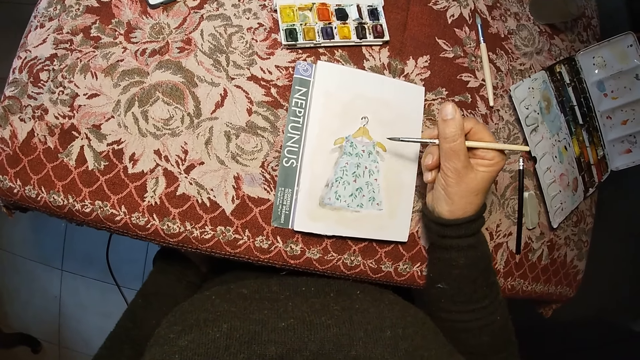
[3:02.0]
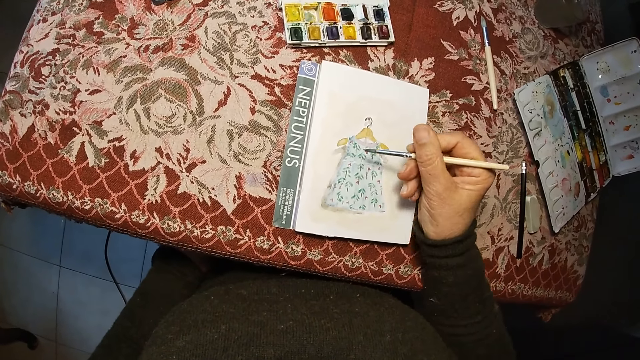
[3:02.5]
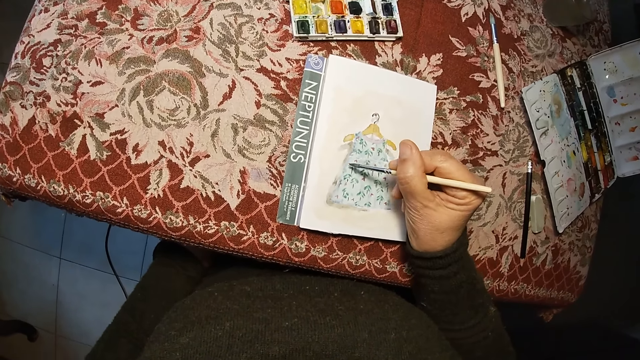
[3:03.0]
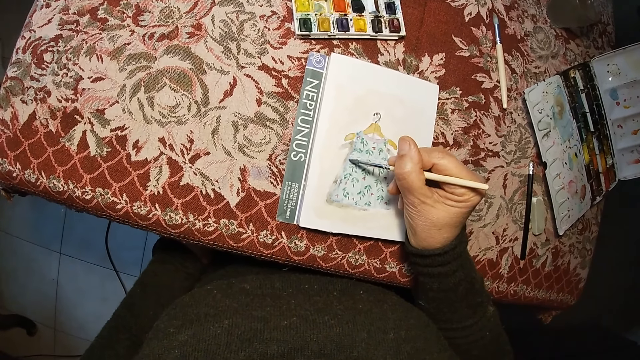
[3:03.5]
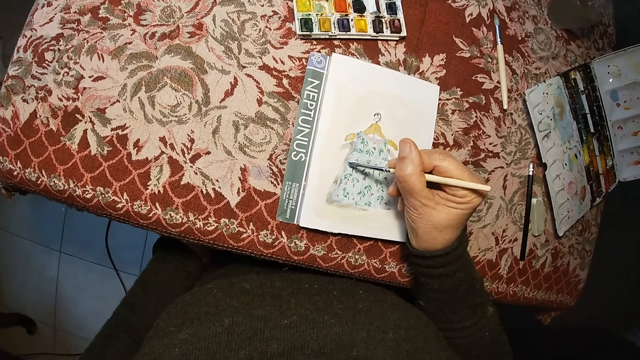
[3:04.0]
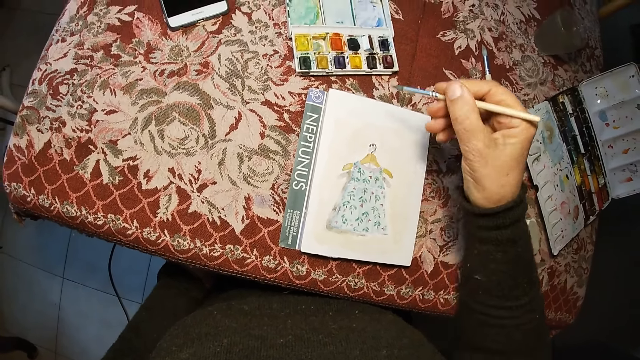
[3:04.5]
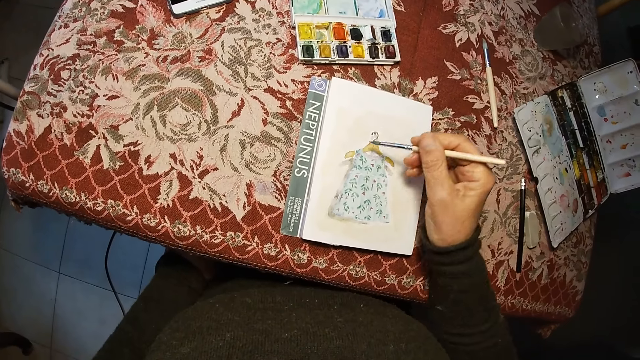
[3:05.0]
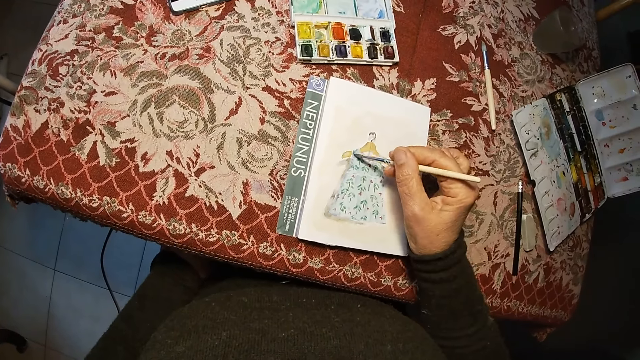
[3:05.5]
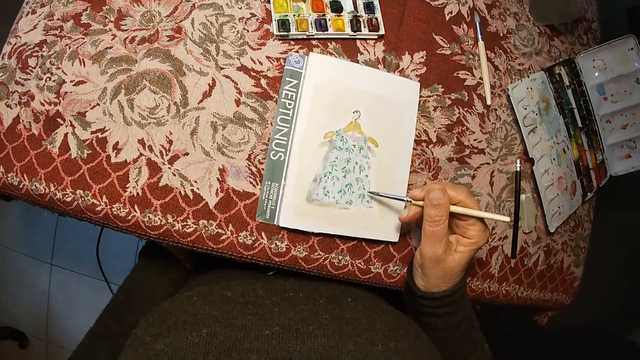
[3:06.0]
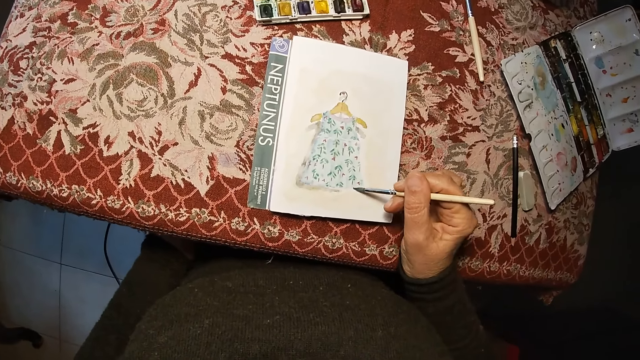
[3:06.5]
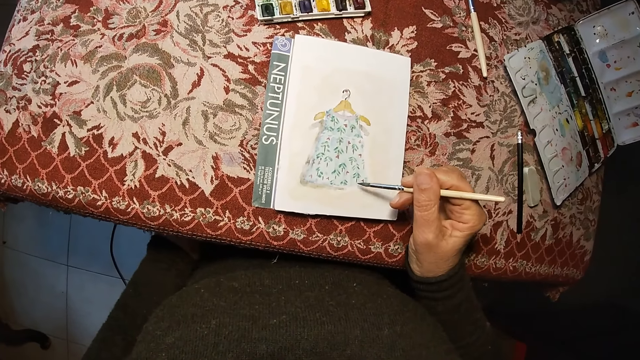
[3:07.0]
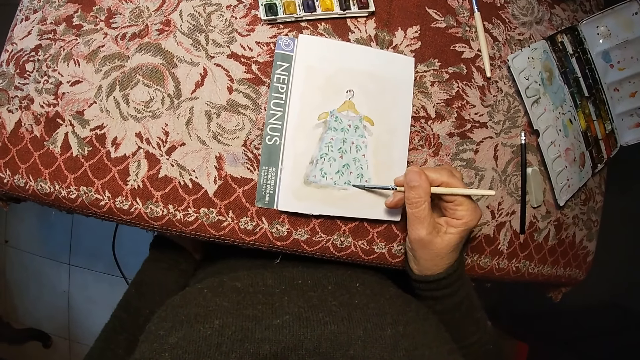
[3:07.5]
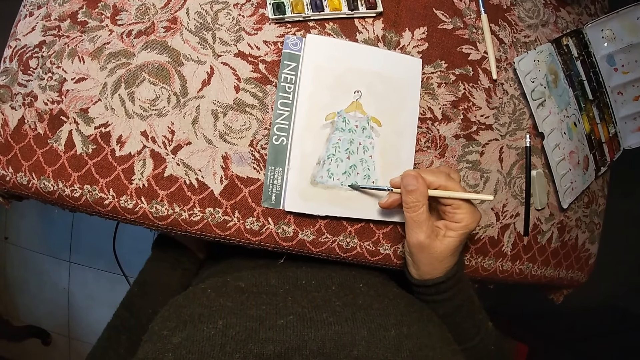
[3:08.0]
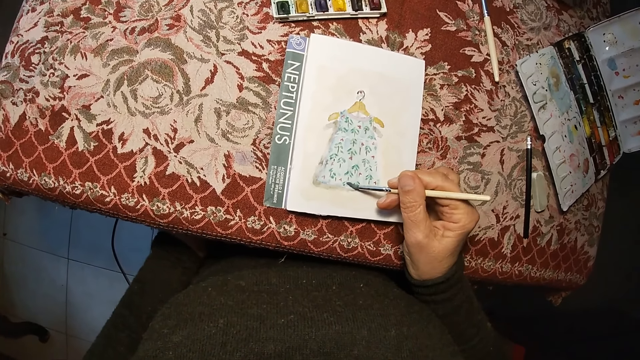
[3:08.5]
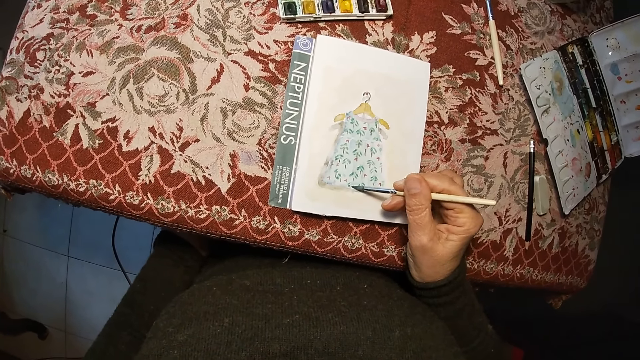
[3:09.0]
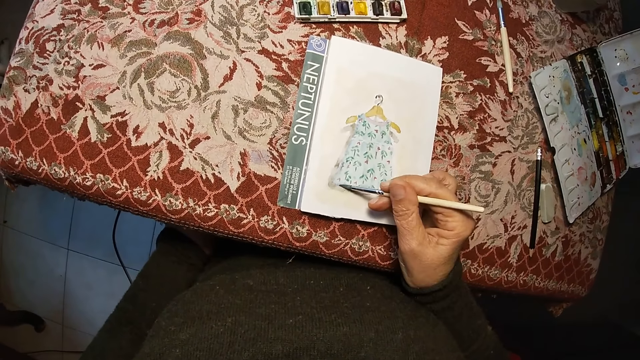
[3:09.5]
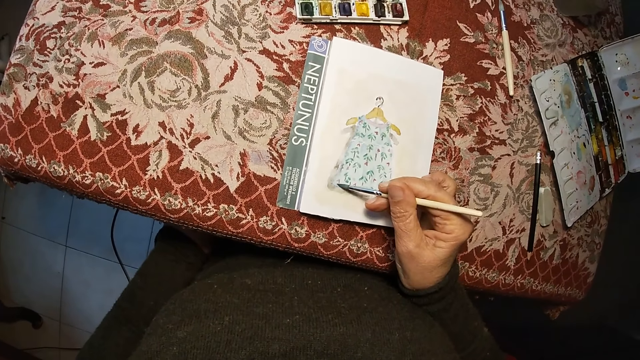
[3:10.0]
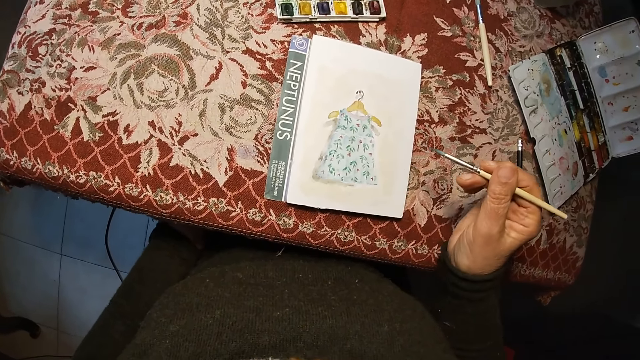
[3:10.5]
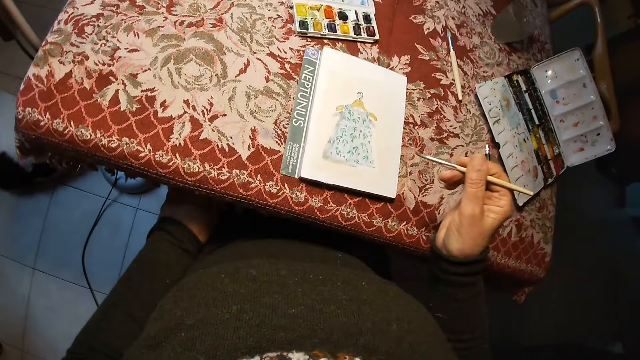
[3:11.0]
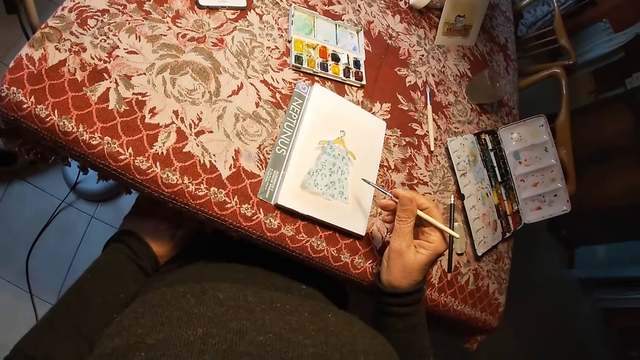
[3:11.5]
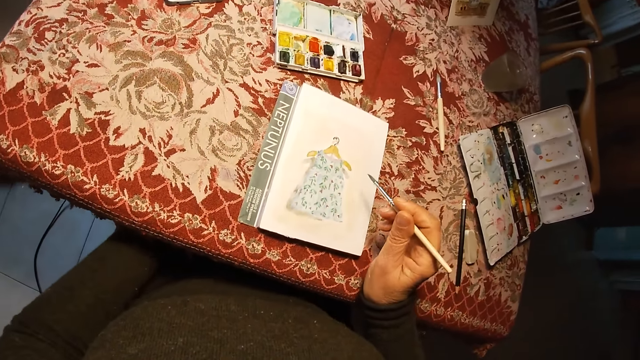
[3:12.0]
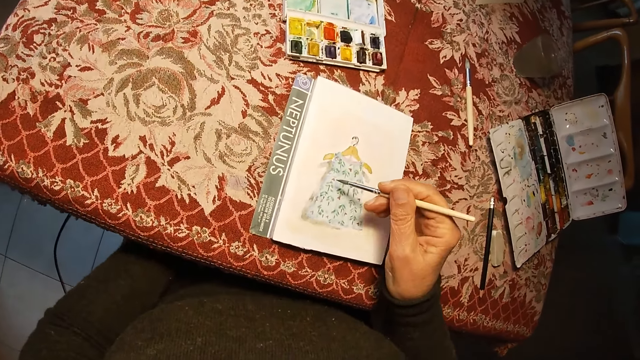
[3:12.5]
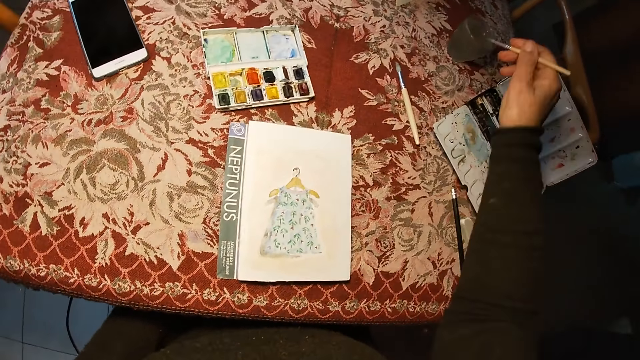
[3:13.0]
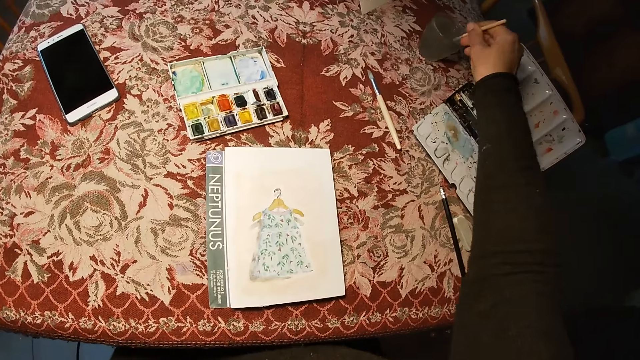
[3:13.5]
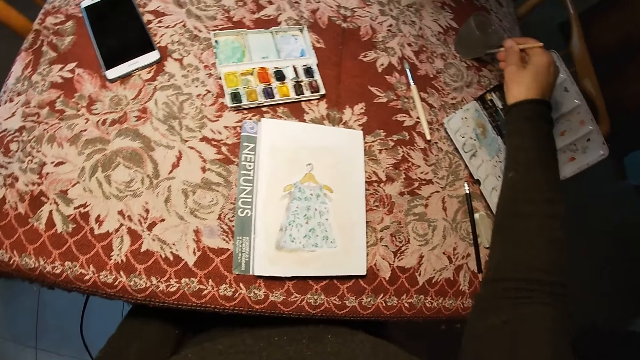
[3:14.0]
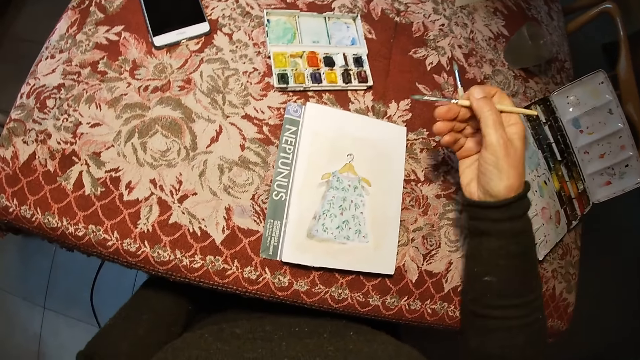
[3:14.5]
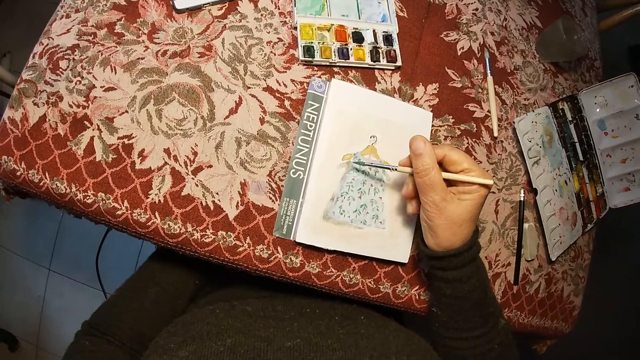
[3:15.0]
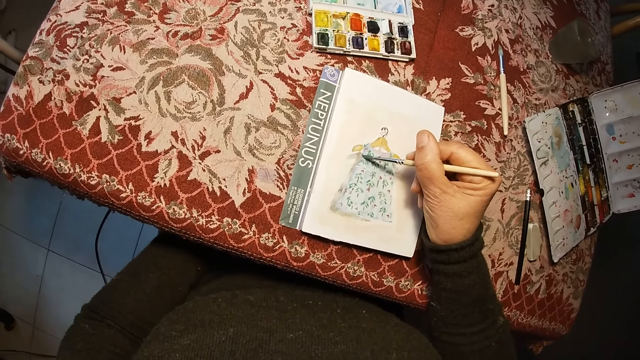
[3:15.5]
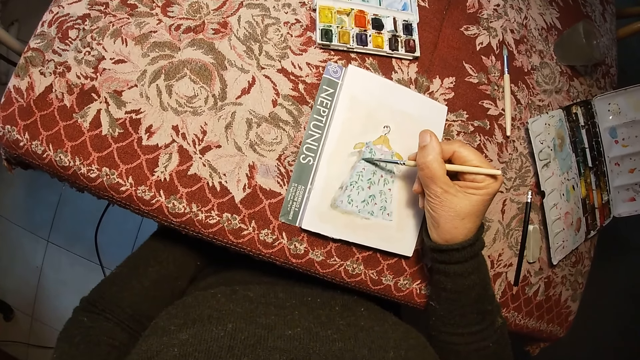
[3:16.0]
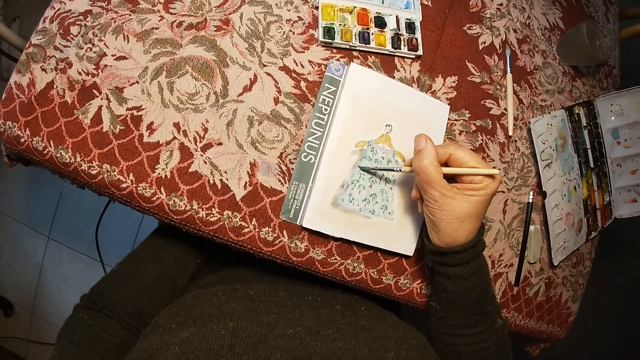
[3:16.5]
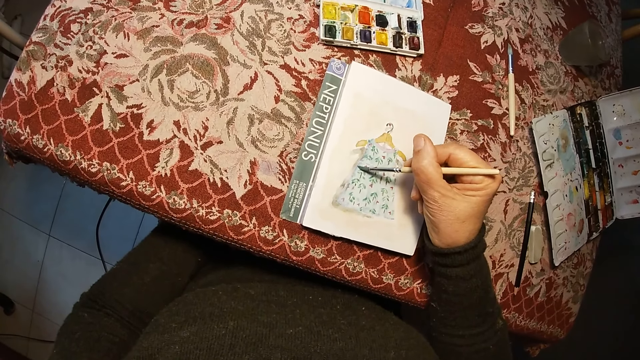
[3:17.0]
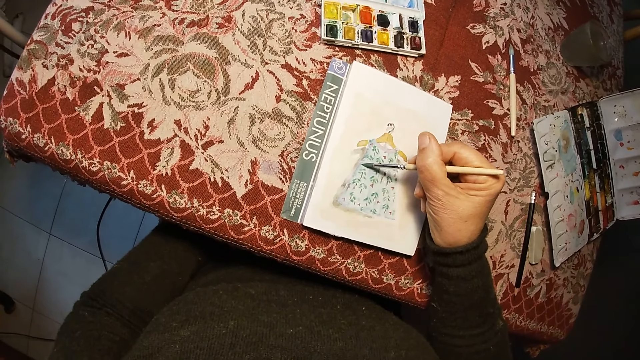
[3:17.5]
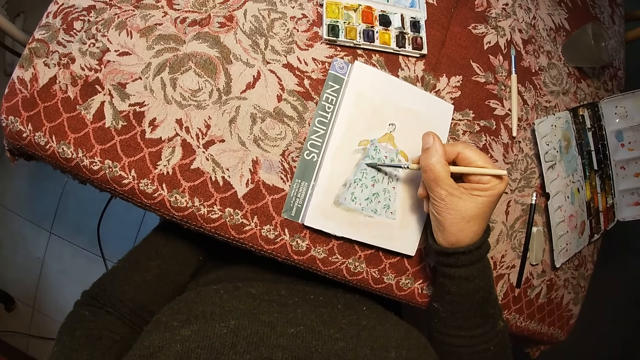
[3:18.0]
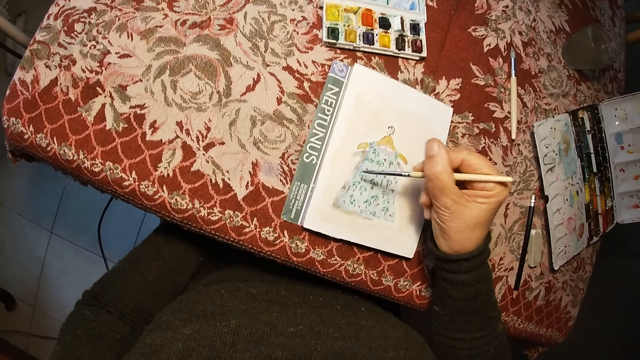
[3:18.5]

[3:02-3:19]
The camera wearer raises their hand. They lower their hand. They draw on the paper. They raise their hand. They remove the brush on the drawing book. They lower their hand. They move their hand towards the glass. They dip the brush in the cup of water. They wipe the brush on the edge of the cup of water. They move their hand towards the paper. They paint the drawing book with the brush.

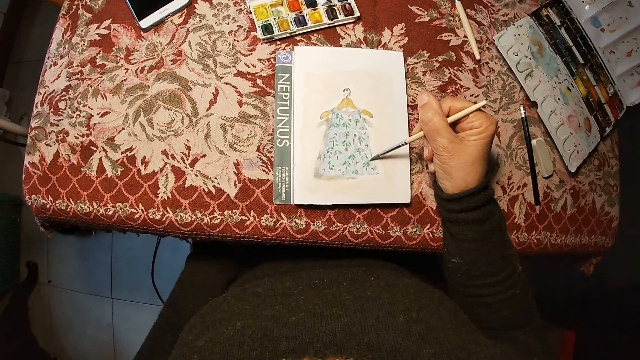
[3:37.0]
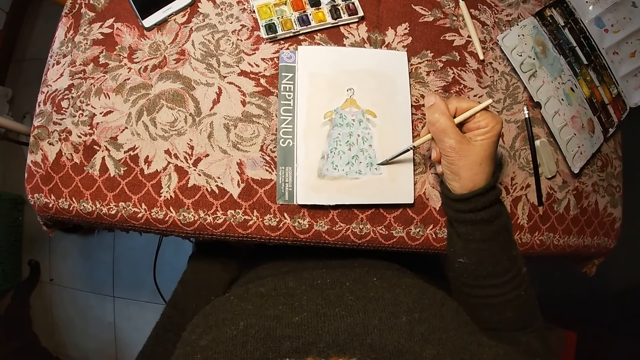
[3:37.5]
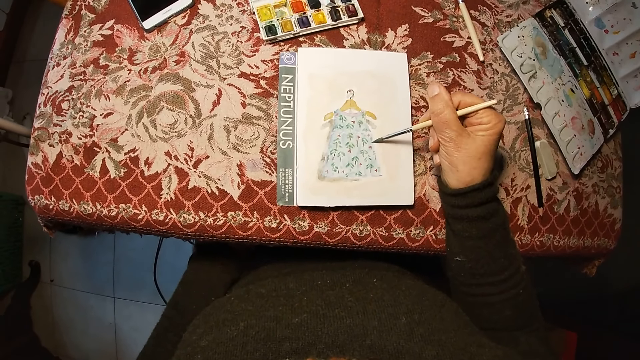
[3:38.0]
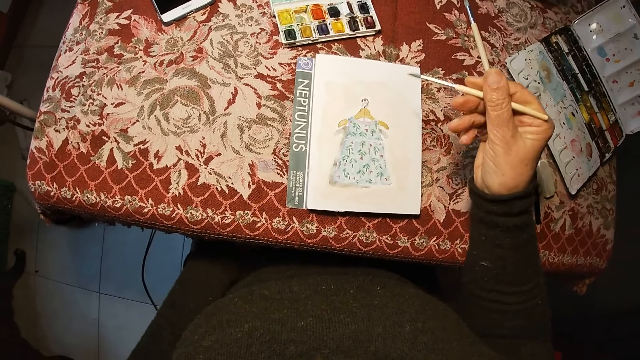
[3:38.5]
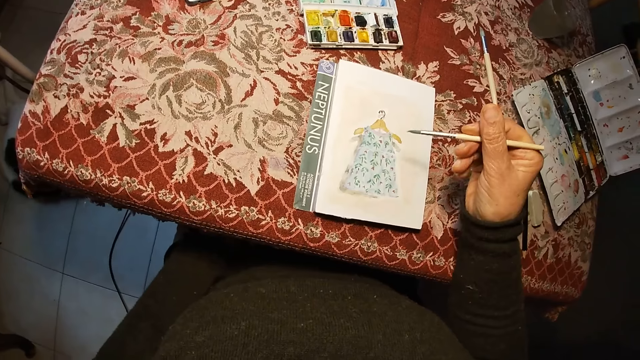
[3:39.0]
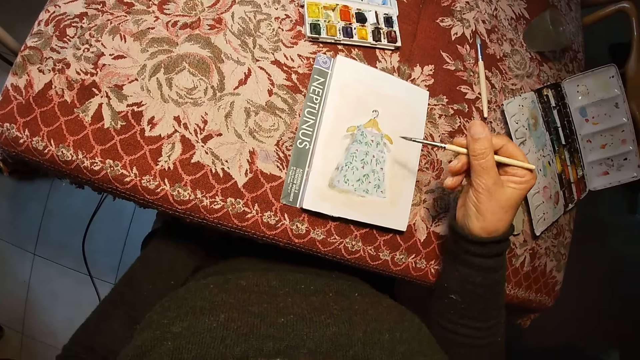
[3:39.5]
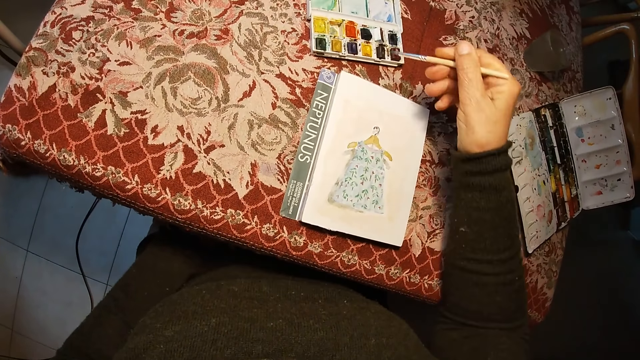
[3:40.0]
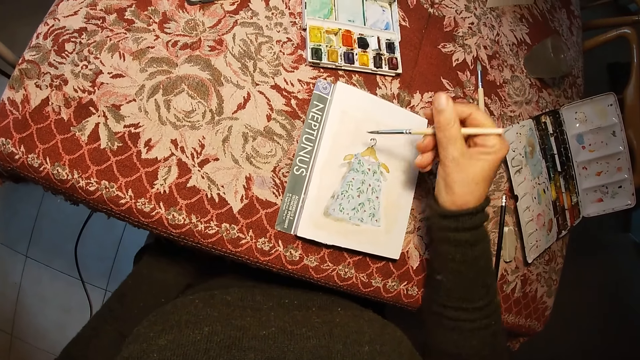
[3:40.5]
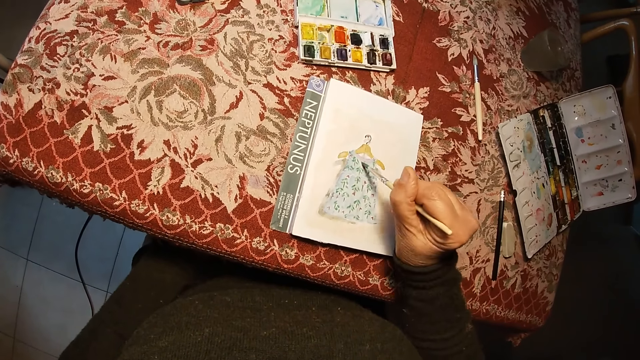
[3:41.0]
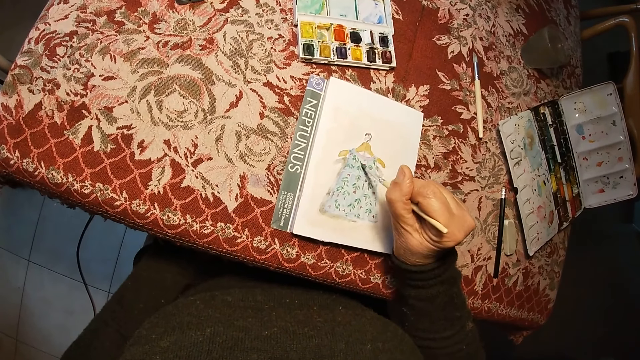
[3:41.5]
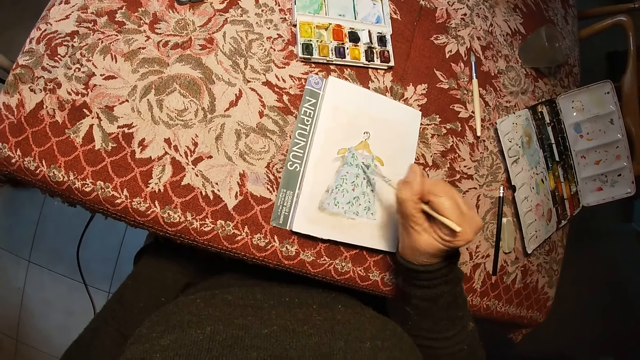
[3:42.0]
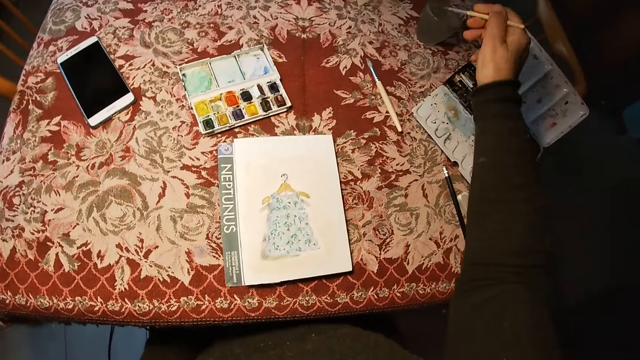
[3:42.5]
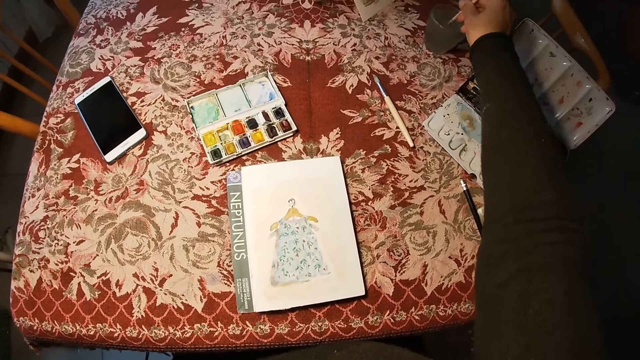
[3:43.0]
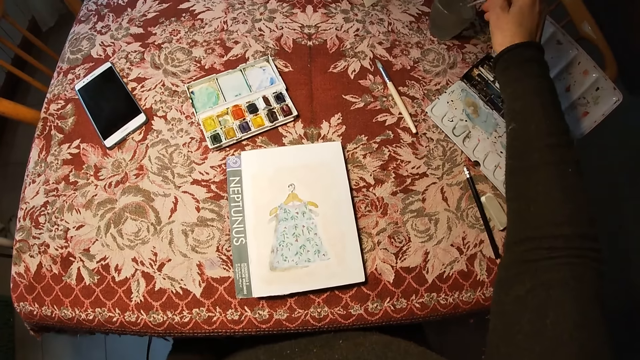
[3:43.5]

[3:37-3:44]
The camera wearer raises their hand. They move their hand towards the palette. They move their hand towards the paper. They draw on the paper. They remove the brush on the drawing book. They move their hand towards the glass of water. They swirl the brush in the cup of water. They dip the paint brush in the water.
